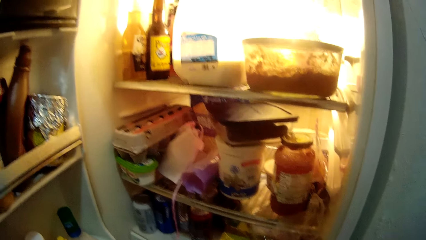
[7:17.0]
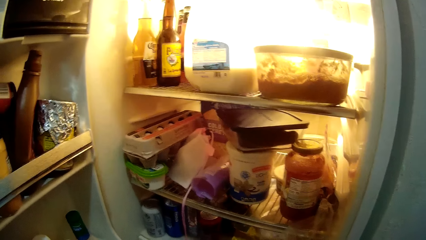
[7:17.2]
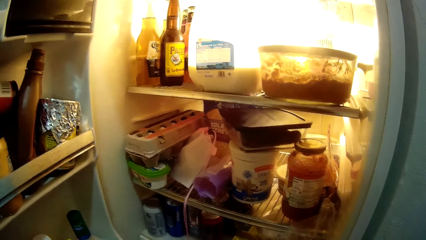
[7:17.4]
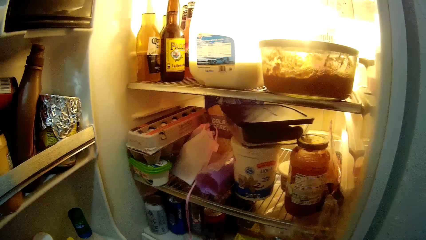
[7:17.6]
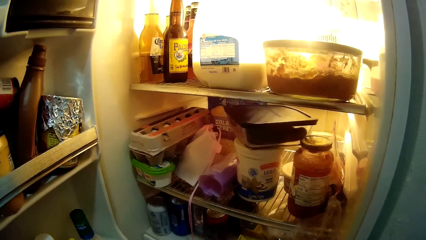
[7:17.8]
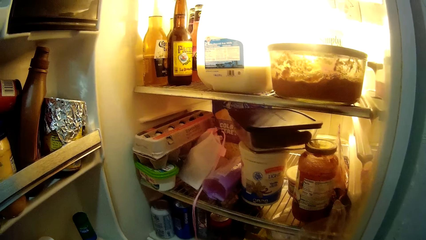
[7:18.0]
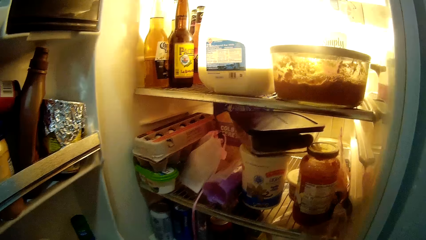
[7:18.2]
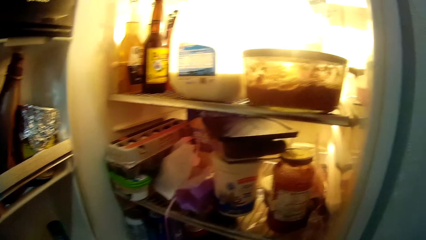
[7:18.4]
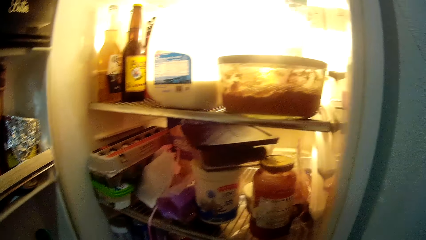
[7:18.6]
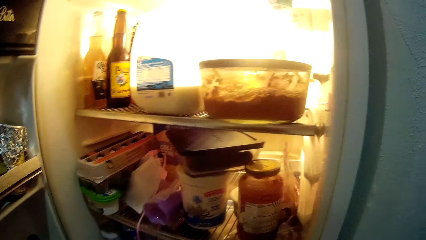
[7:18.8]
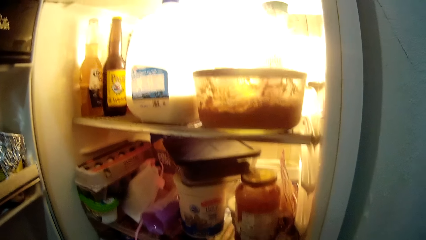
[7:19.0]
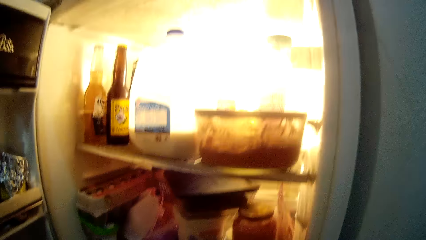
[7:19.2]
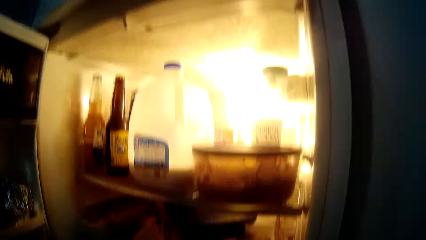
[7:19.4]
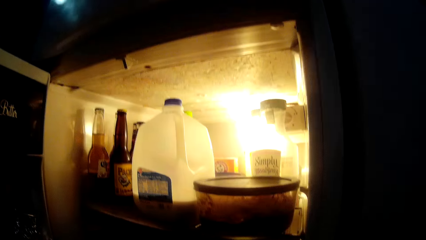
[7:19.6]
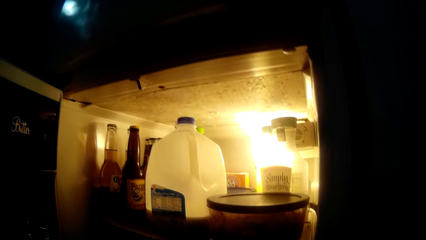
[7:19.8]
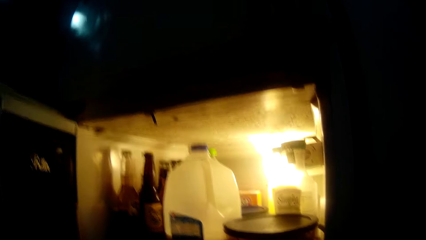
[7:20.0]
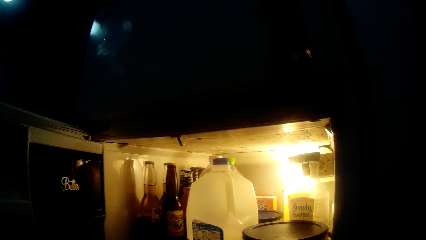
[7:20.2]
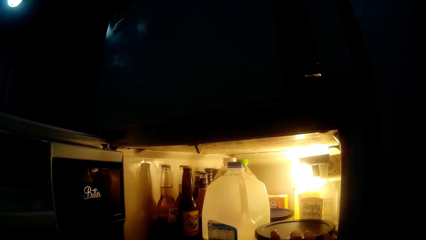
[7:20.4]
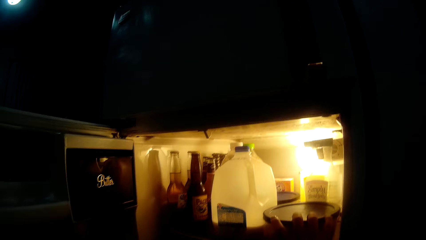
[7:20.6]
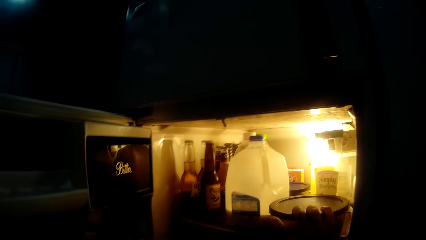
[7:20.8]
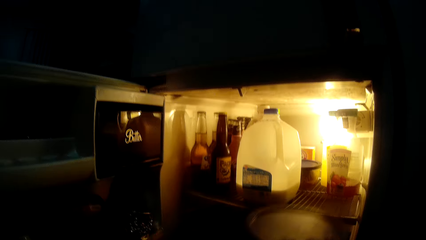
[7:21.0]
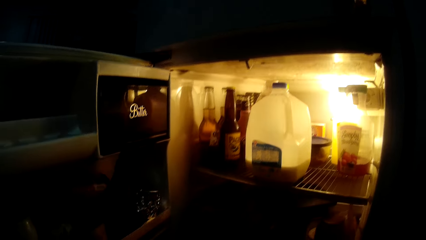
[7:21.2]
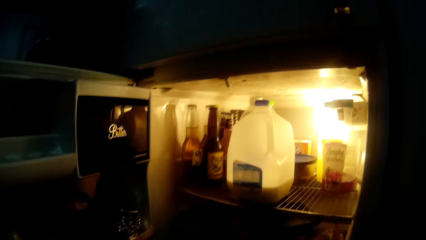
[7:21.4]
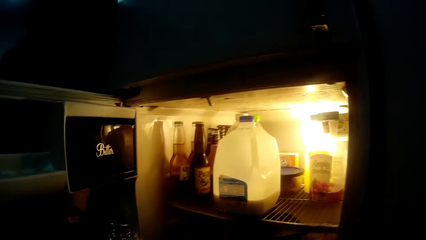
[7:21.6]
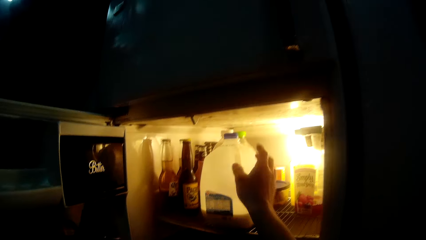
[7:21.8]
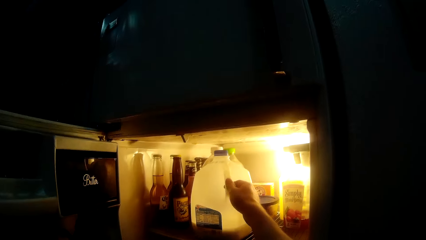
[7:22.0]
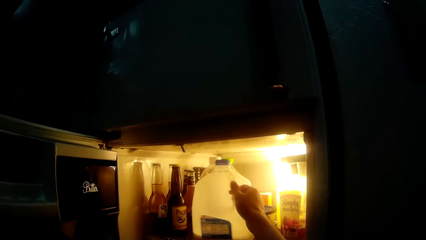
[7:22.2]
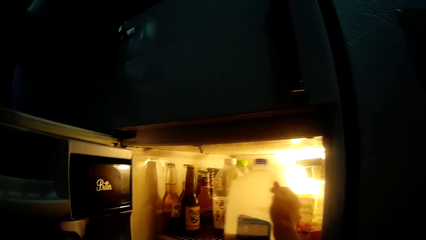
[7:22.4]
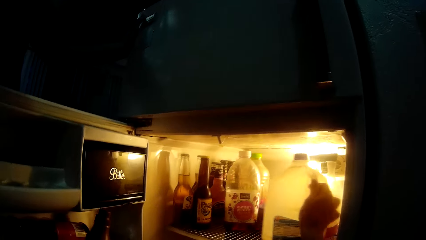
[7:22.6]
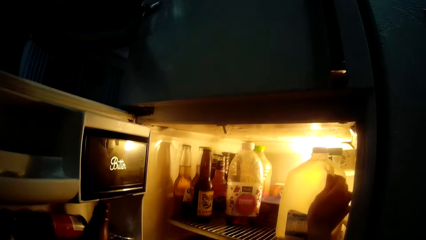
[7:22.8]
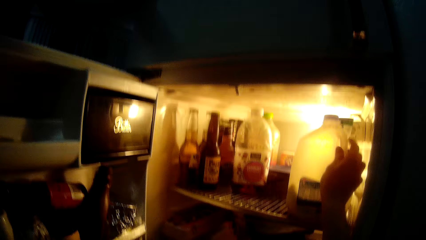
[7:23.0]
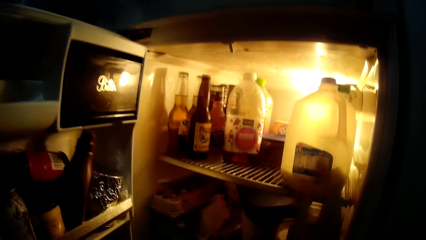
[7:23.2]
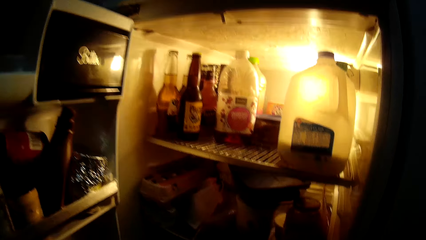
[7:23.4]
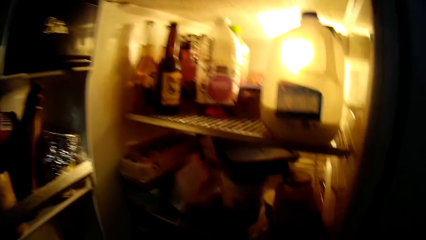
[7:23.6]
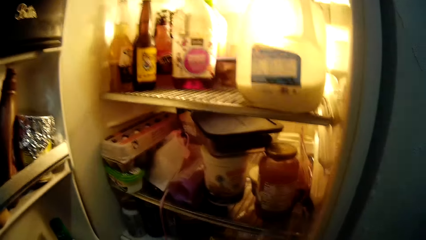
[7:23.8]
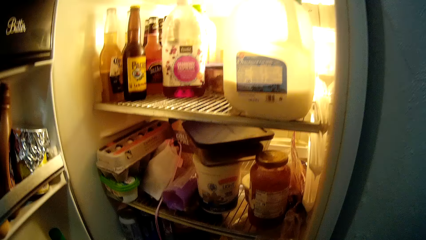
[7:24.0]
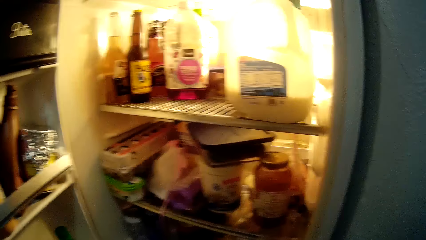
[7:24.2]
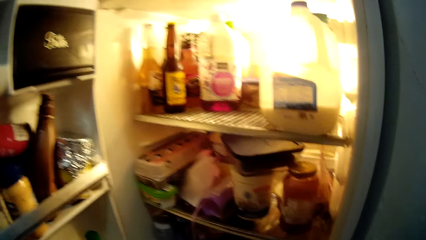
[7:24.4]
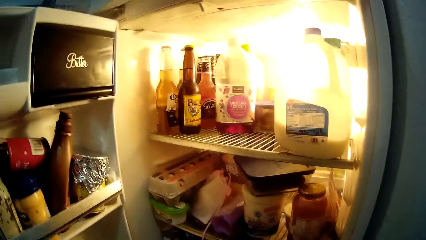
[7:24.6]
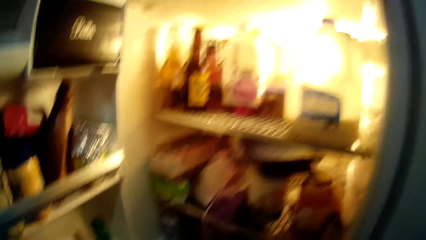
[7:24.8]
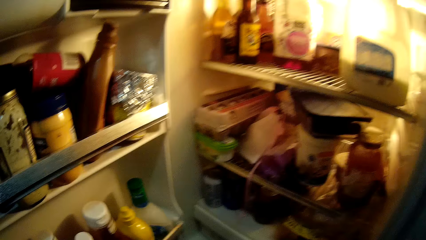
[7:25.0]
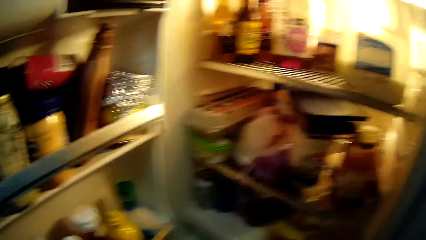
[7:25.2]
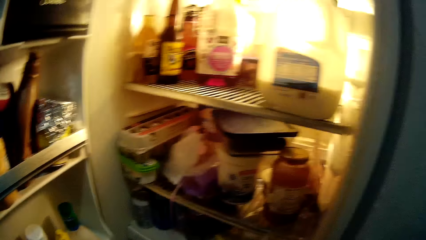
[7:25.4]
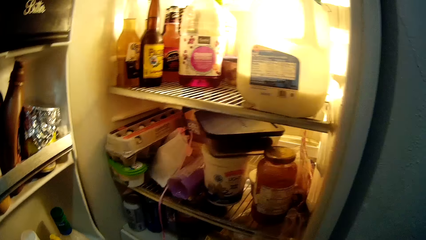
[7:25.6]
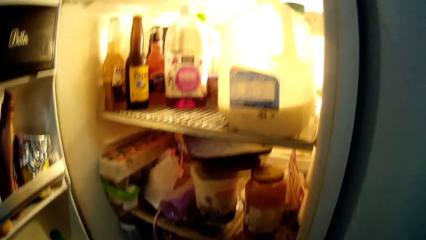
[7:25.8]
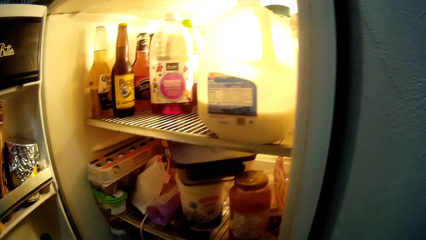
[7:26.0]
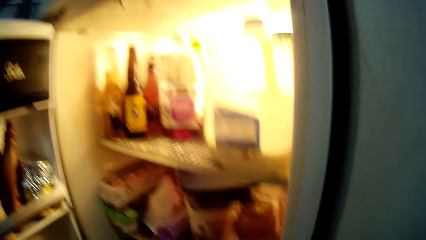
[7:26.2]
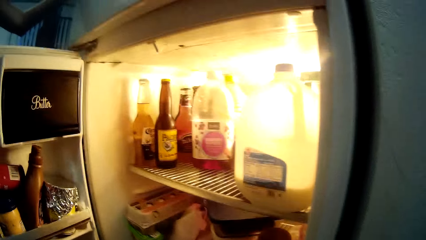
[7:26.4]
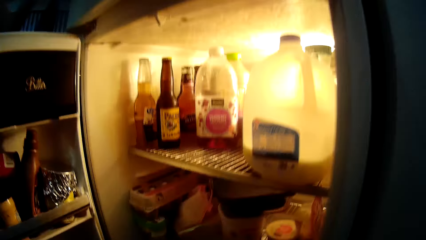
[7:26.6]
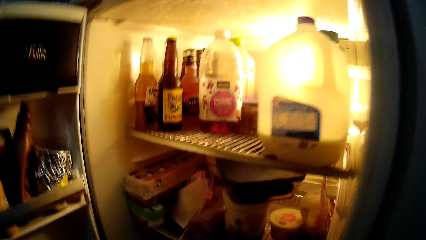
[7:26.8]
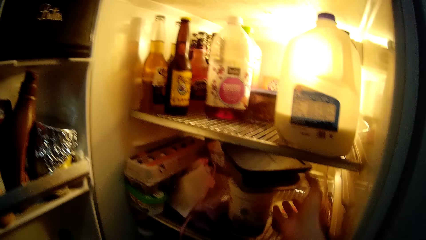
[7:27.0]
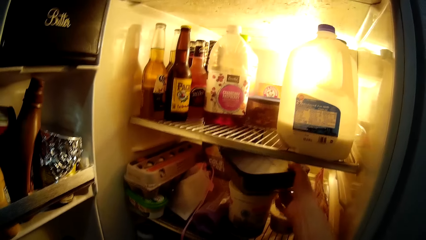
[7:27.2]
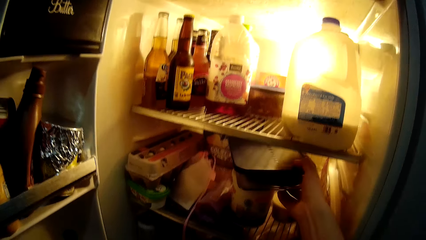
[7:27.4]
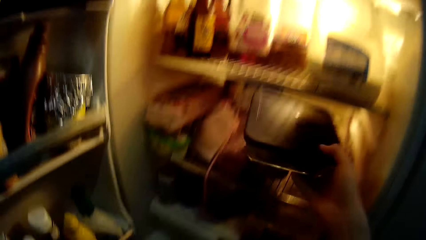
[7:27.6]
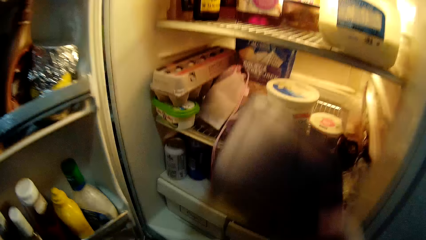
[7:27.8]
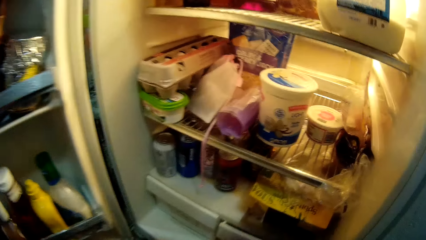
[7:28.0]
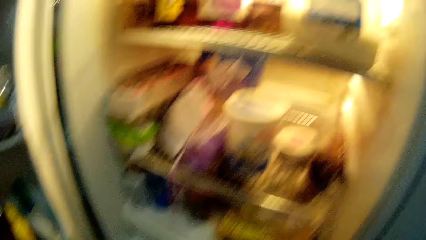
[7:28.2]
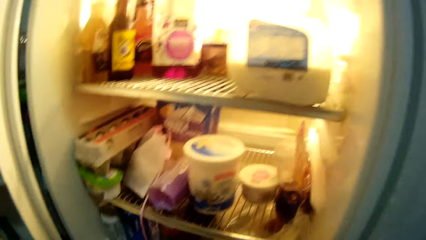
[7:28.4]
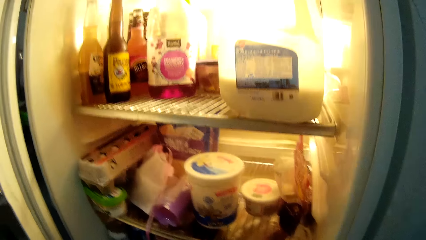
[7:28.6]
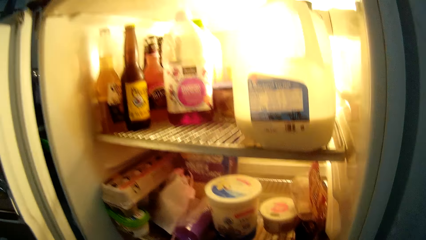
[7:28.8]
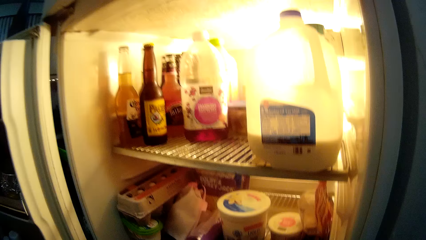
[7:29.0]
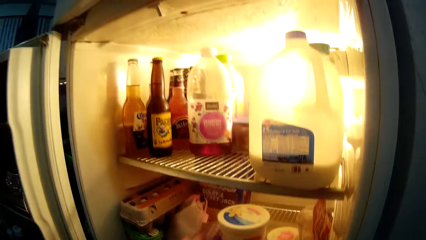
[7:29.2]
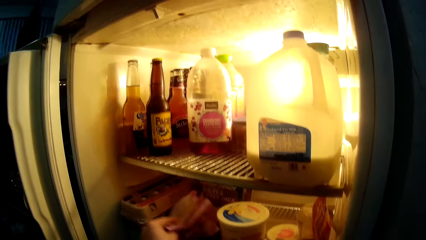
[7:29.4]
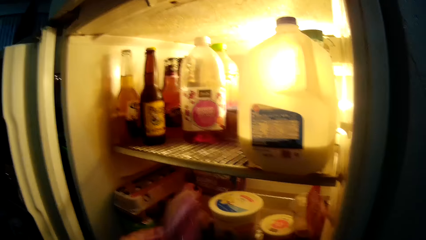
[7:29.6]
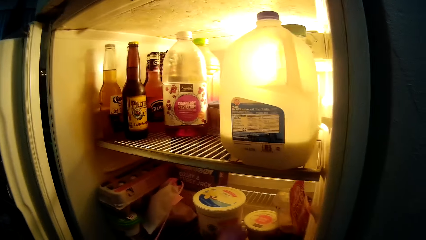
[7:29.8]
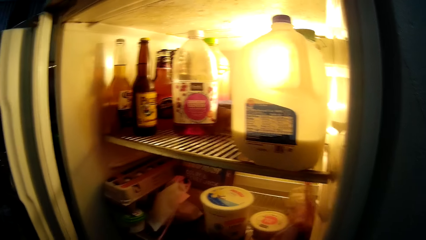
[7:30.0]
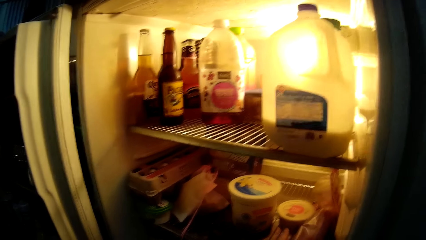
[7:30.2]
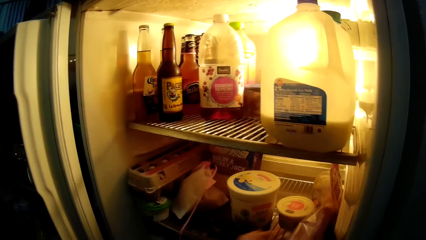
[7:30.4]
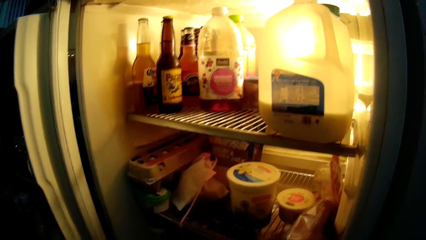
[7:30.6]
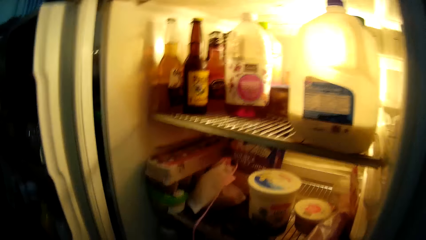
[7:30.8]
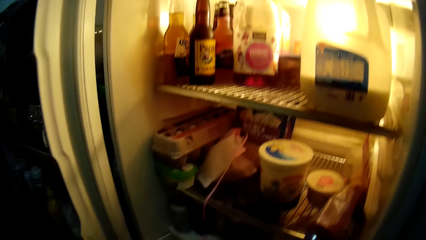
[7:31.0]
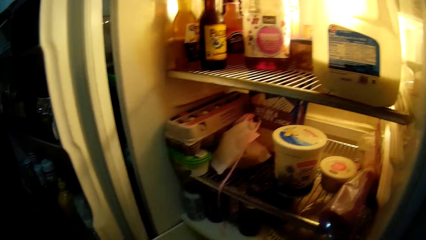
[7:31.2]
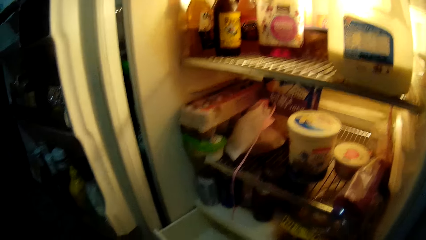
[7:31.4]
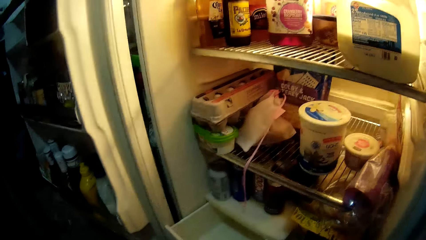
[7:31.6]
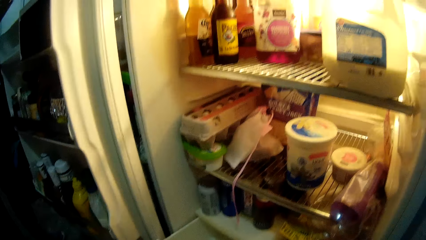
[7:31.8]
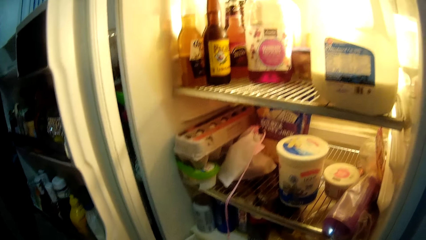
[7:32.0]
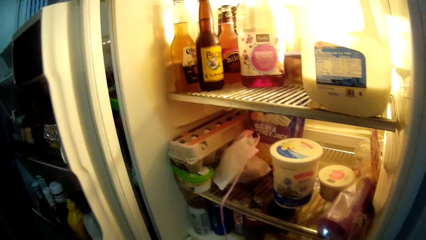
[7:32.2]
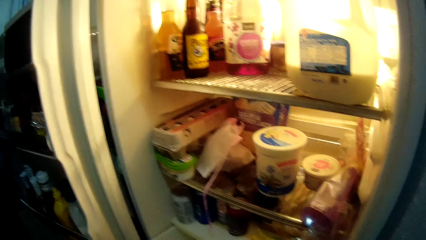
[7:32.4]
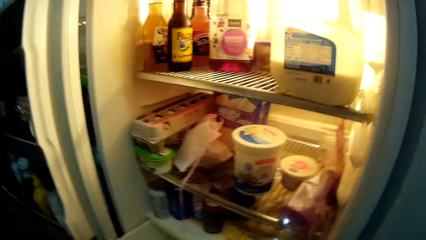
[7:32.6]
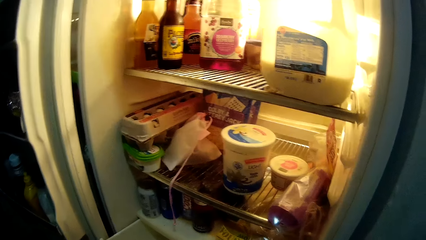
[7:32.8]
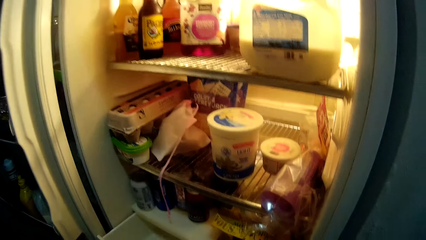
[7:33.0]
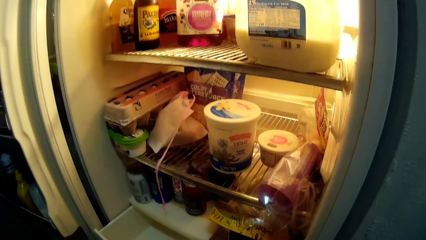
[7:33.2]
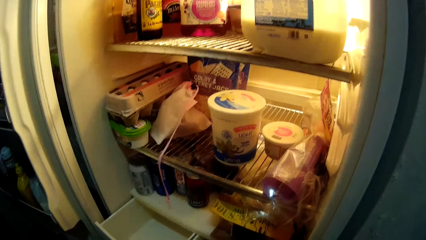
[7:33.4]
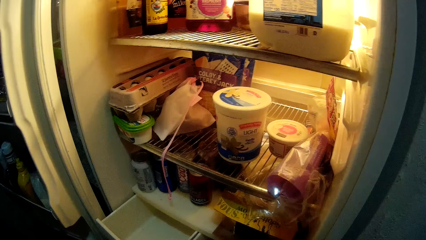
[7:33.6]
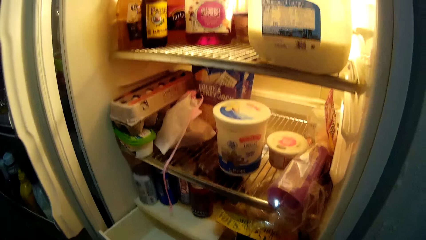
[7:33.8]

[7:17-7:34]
The camera wearer searches the fridge. They pick up a tin or container from the fridge. They move a bottle of something in the fridge. They stare at the fridge. They pick up the tin from the fridge, hold the container in the fridge, and stare at the open fridge.
